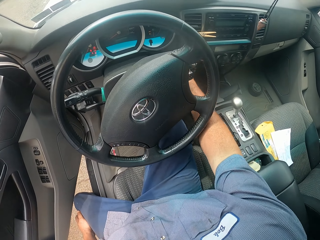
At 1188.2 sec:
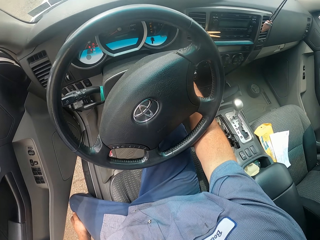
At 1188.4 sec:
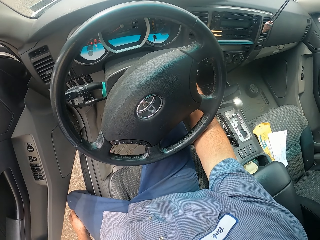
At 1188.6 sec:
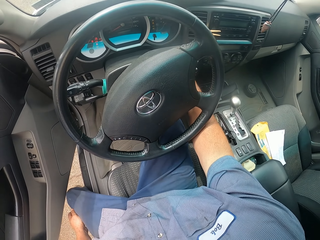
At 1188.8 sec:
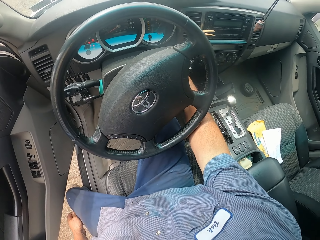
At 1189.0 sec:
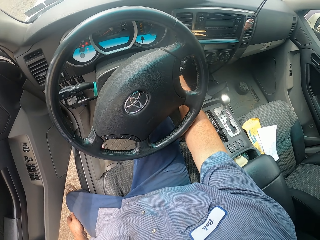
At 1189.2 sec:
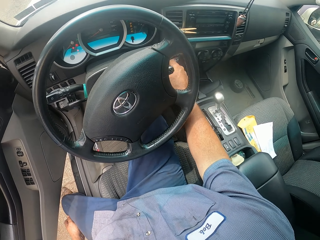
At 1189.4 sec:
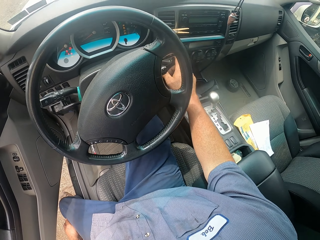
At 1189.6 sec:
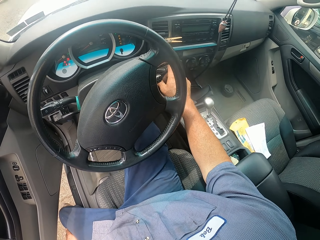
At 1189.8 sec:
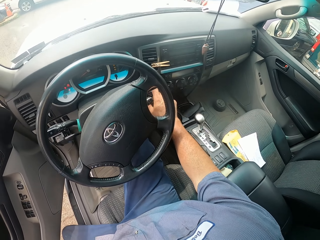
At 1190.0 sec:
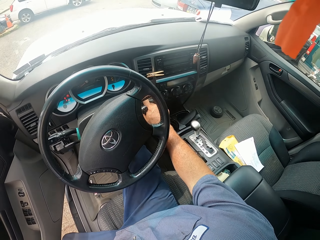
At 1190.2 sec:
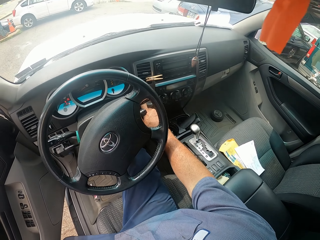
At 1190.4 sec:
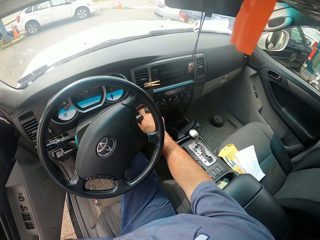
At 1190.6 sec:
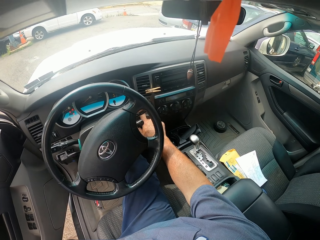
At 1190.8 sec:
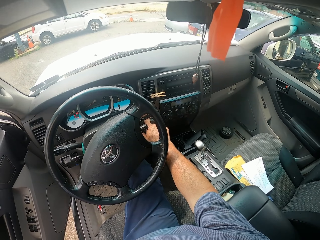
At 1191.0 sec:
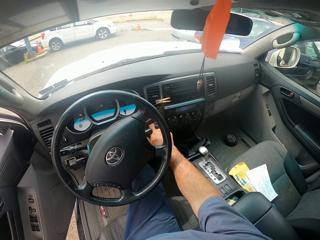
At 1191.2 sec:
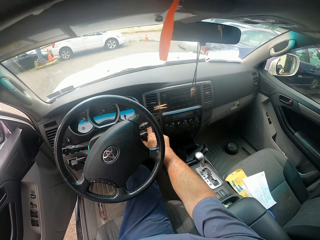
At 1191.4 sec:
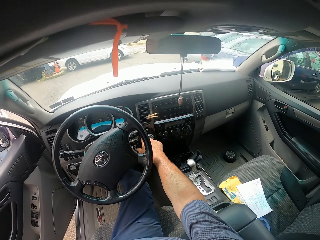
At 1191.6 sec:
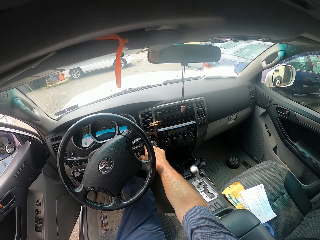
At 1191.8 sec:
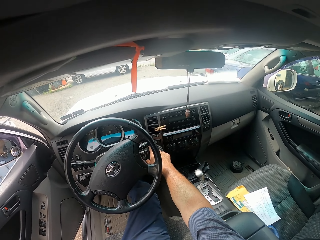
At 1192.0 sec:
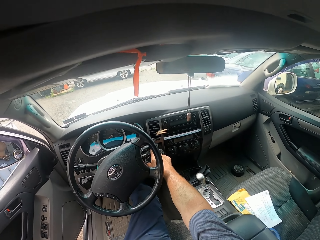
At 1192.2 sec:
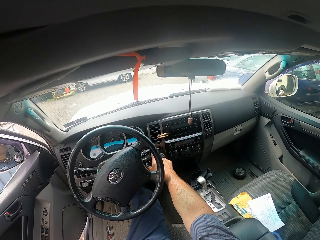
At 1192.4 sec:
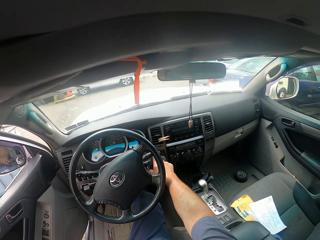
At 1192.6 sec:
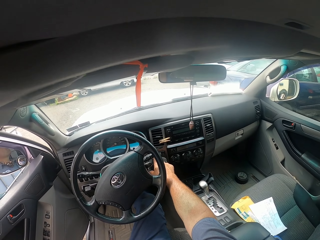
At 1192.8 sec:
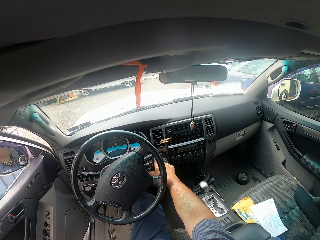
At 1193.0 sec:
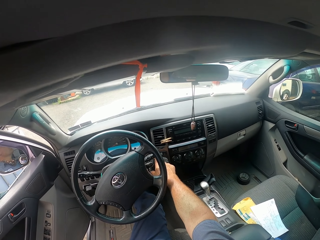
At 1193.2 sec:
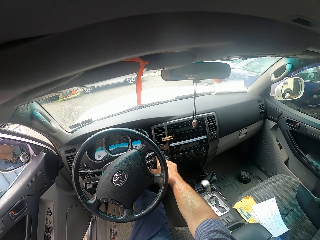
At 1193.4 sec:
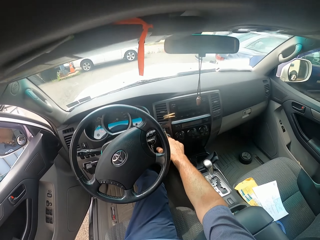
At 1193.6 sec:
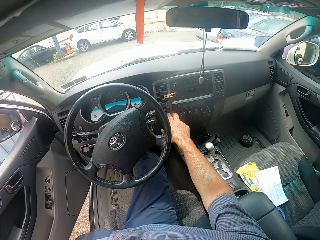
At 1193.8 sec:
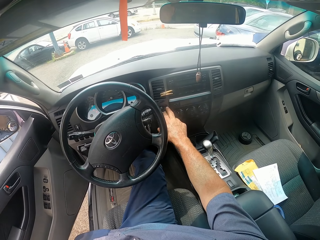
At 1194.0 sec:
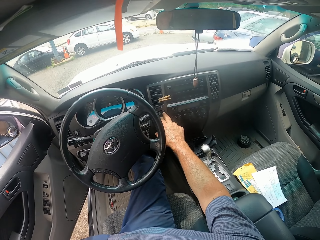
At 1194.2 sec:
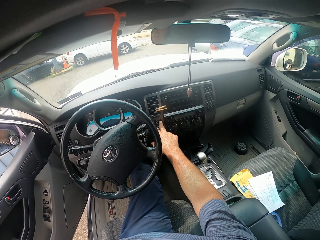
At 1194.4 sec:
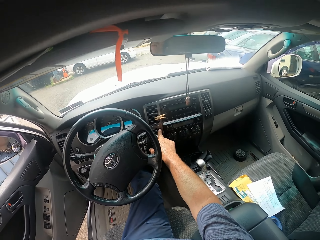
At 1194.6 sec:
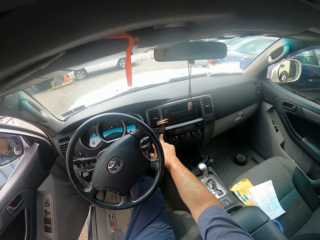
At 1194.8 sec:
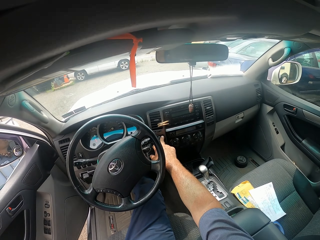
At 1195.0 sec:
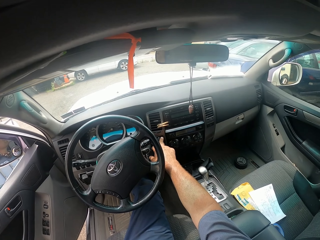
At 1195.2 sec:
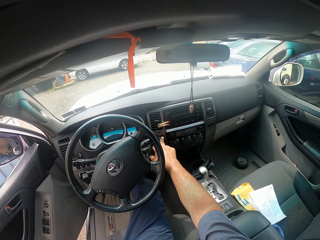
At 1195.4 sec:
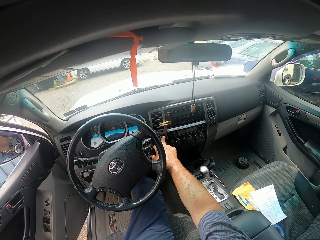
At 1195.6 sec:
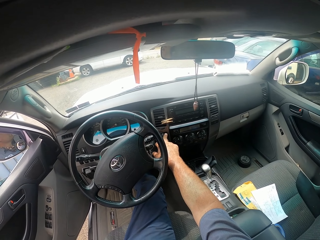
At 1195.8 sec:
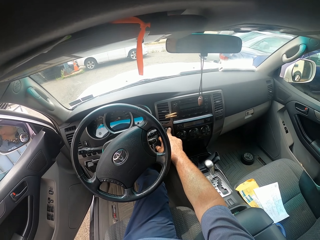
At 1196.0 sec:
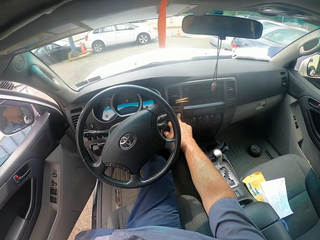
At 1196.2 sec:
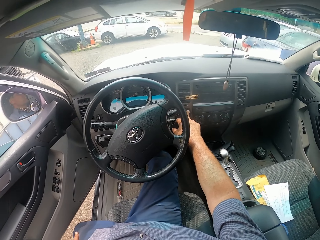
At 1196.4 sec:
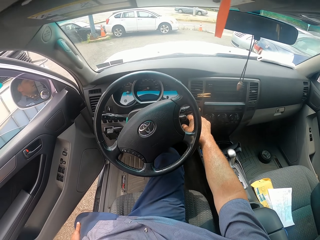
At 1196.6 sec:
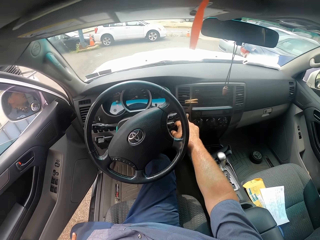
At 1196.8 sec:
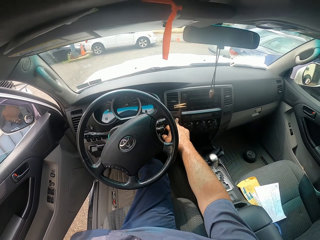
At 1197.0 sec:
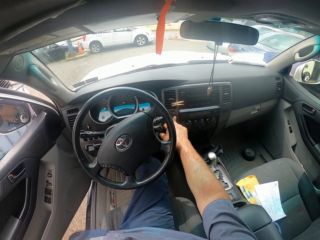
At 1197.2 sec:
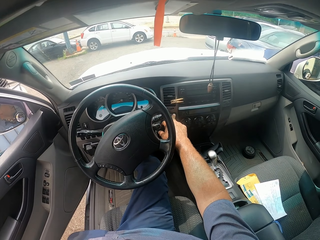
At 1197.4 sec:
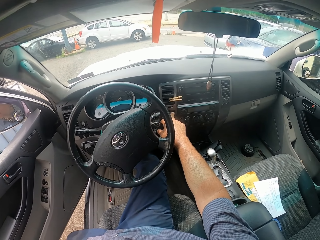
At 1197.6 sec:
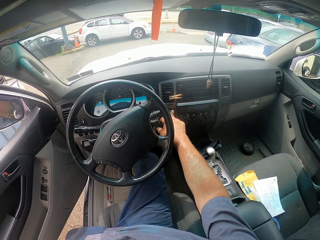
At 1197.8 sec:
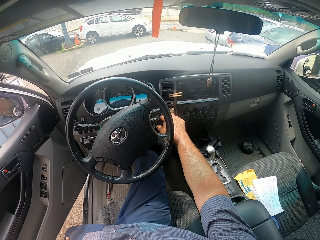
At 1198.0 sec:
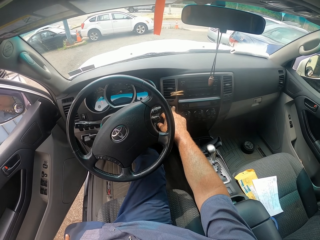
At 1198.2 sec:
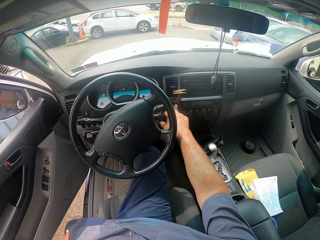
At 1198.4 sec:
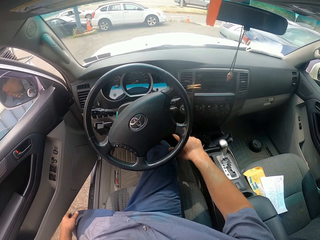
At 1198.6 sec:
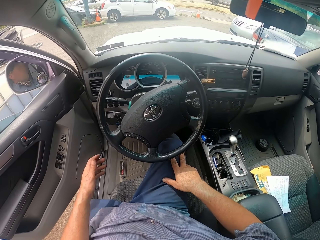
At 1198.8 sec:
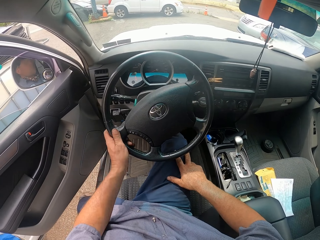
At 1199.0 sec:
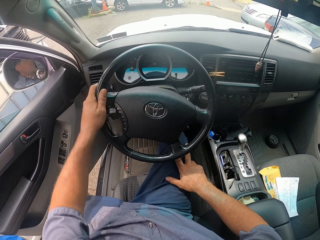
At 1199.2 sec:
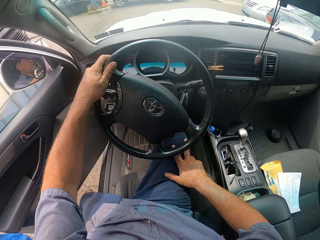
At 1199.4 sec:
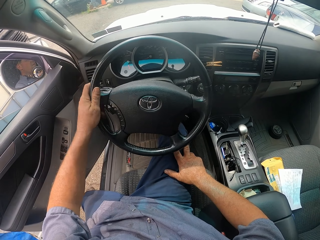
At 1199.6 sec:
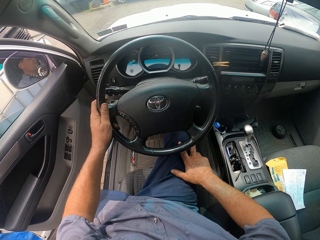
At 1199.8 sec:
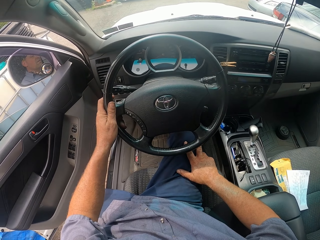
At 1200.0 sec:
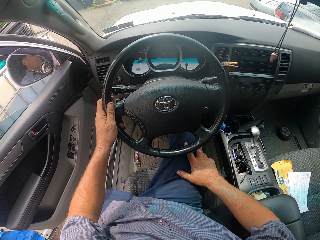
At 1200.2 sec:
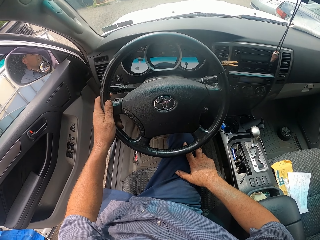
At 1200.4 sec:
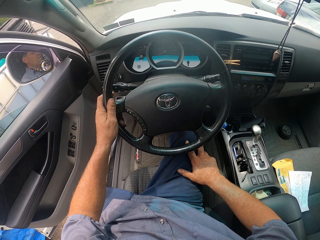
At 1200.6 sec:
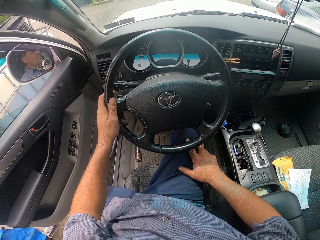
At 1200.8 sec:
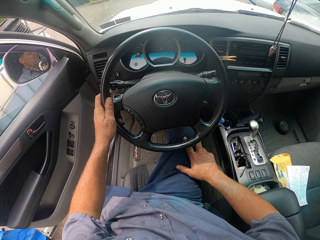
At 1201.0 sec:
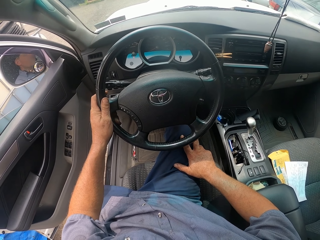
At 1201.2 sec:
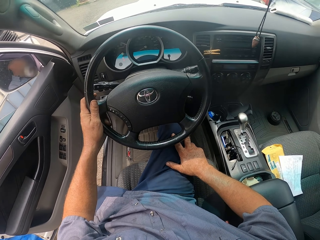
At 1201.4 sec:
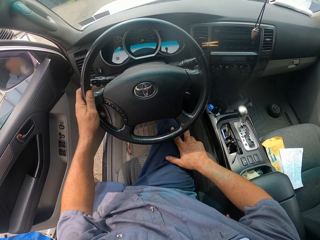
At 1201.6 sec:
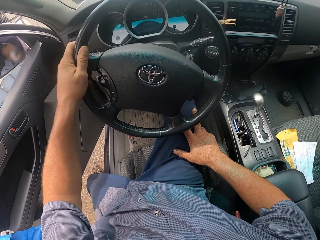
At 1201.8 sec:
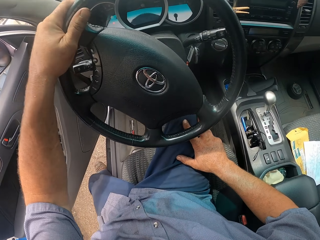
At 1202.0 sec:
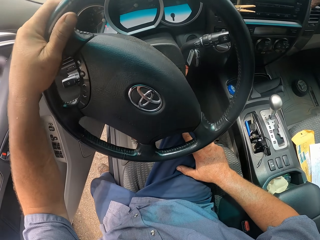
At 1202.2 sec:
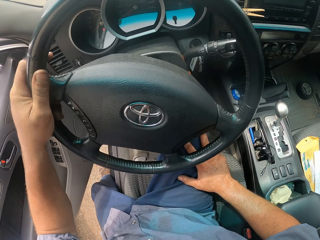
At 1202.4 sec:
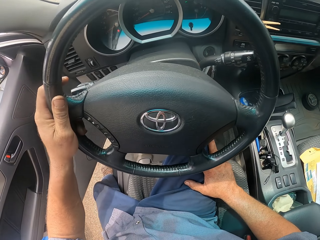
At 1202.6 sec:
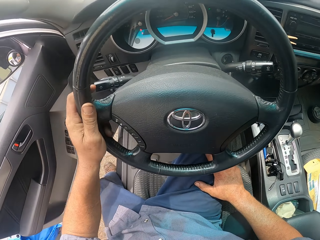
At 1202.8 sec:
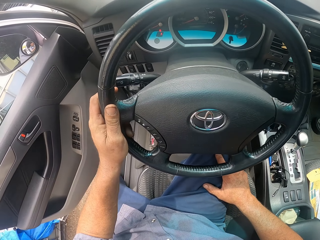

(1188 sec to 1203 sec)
The camera wearer starts the car engine. He touches the car stereo with his right hand. He presses the radio button. He touches the steering of the car. He turns the steering.

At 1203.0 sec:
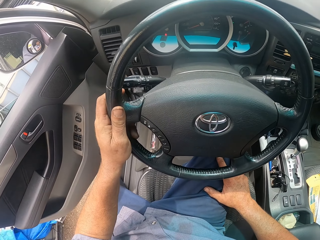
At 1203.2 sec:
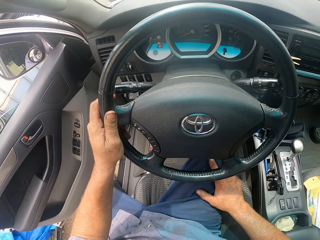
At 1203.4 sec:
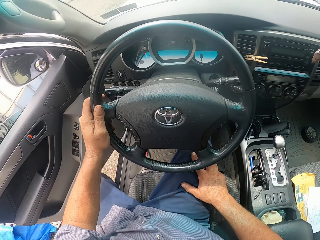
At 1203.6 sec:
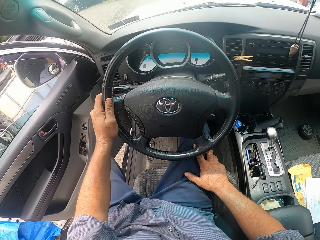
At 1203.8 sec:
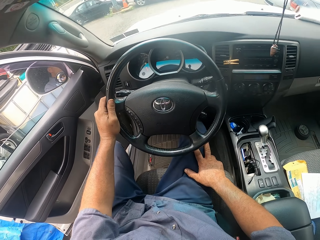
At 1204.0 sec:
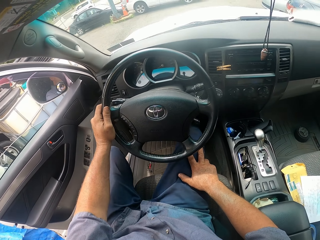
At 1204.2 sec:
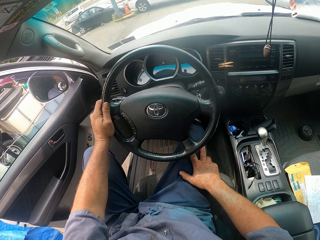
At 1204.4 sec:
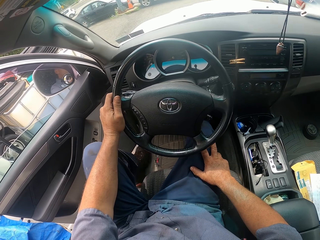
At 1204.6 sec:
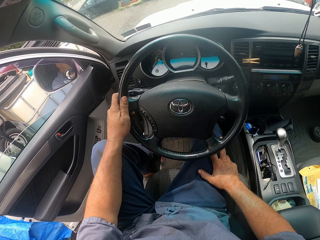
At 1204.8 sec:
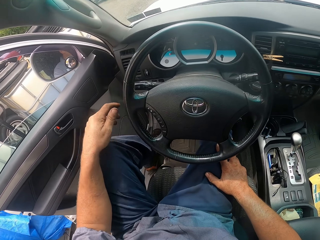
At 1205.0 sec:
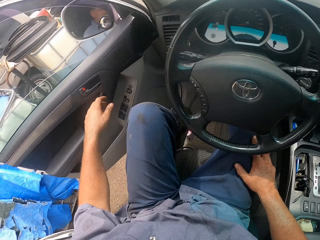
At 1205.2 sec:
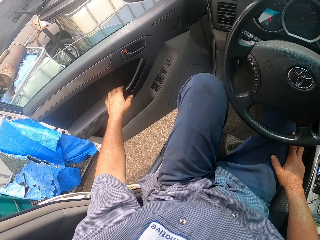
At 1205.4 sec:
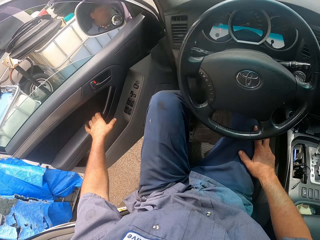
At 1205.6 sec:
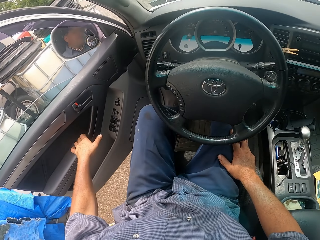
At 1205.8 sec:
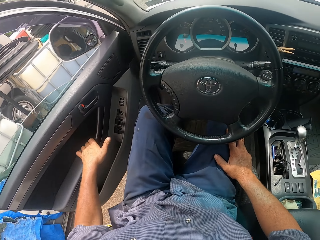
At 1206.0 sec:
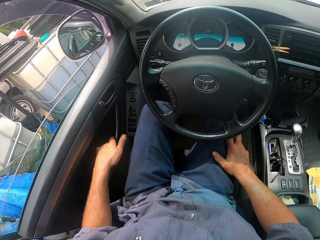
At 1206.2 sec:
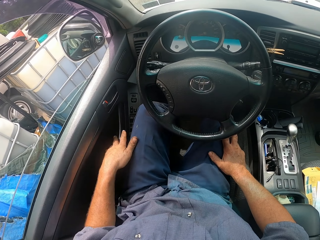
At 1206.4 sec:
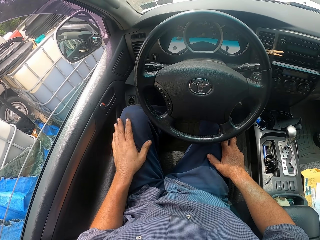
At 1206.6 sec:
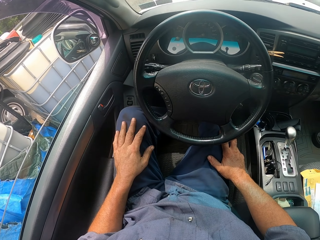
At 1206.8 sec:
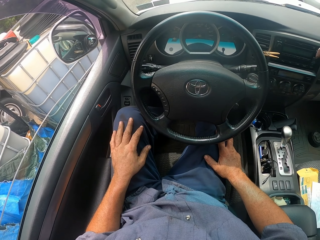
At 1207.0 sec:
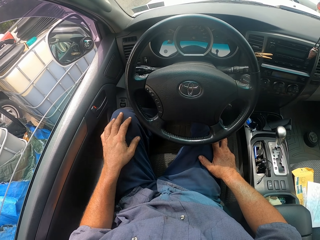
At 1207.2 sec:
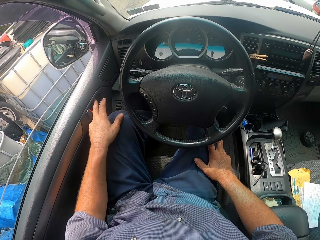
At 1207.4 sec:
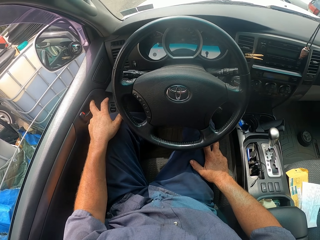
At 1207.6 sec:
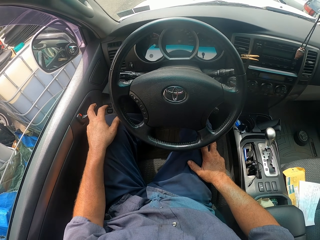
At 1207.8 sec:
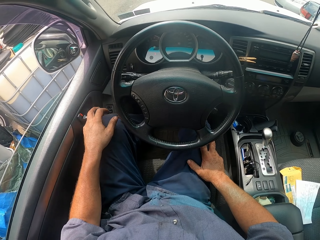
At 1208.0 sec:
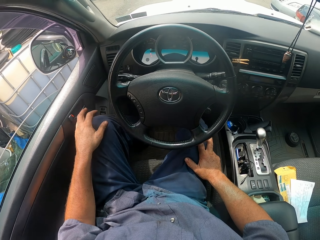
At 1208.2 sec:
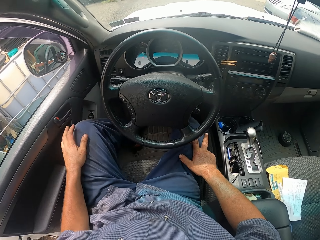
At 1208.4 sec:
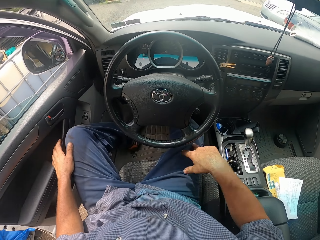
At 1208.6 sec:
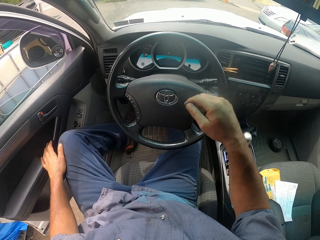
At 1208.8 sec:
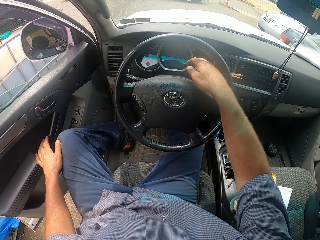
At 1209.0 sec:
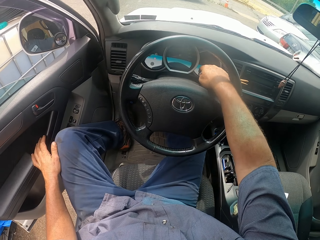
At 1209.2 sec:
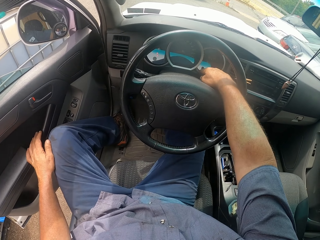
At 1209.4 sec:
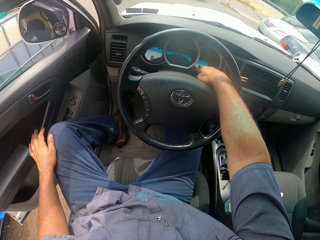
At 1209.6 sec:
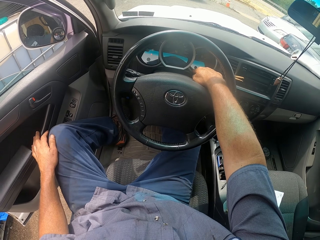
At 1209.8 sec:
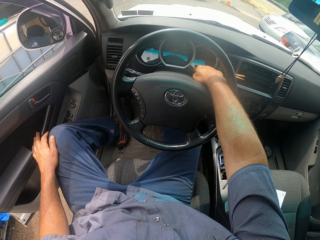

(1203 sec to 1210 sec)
The camera wearer puts his left leg inside the car. He closes the car door with his left hand. He opens the car door with his left hand. He touches the car steering with his right hand.
